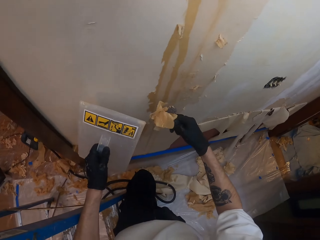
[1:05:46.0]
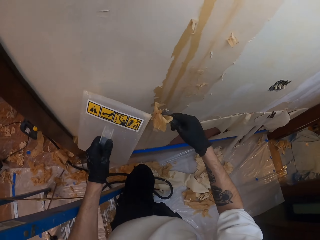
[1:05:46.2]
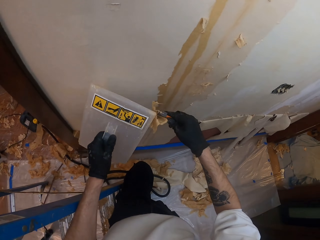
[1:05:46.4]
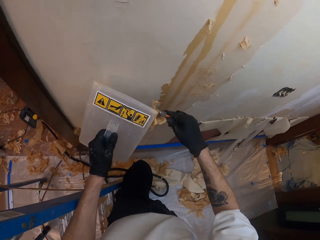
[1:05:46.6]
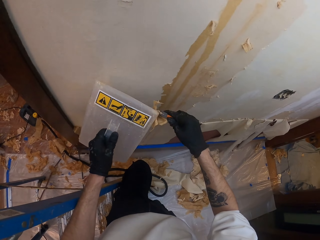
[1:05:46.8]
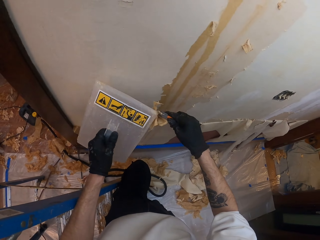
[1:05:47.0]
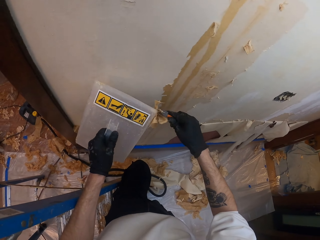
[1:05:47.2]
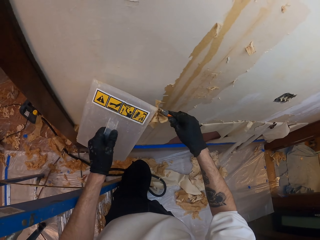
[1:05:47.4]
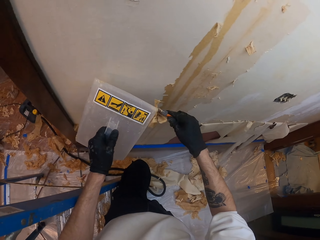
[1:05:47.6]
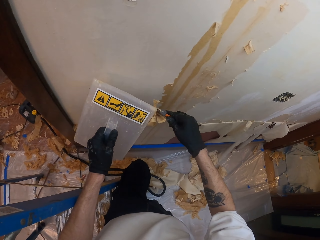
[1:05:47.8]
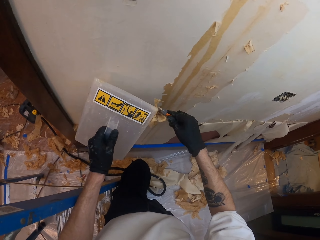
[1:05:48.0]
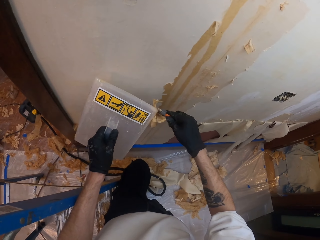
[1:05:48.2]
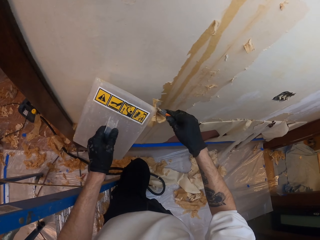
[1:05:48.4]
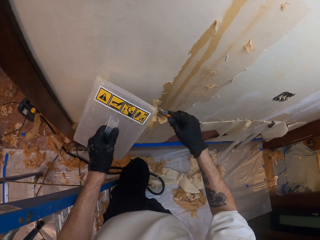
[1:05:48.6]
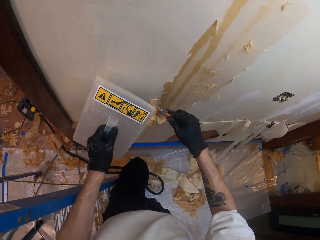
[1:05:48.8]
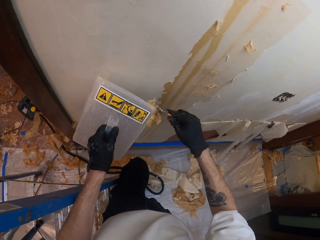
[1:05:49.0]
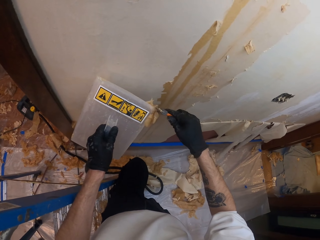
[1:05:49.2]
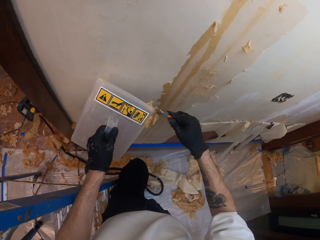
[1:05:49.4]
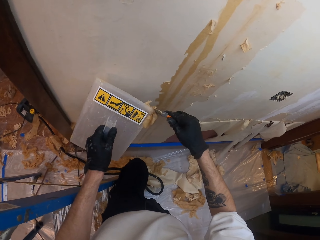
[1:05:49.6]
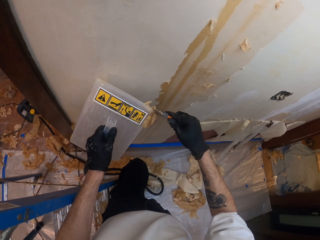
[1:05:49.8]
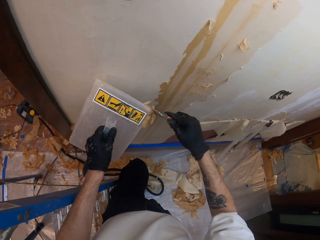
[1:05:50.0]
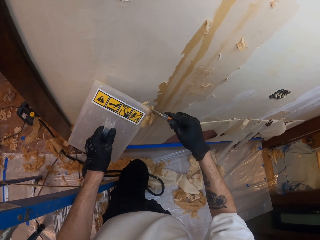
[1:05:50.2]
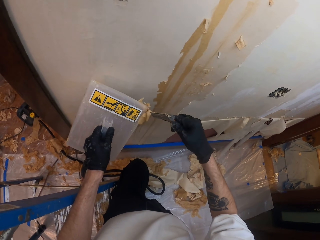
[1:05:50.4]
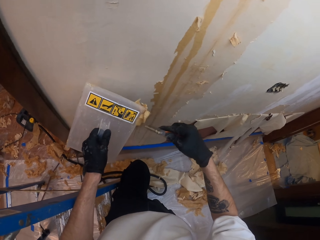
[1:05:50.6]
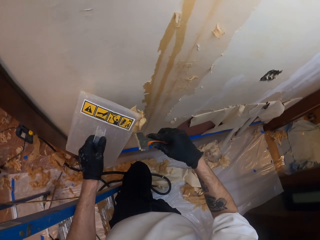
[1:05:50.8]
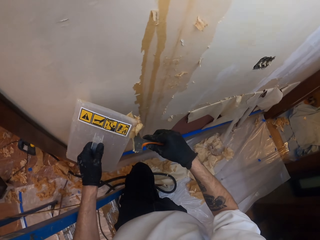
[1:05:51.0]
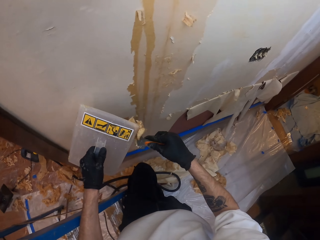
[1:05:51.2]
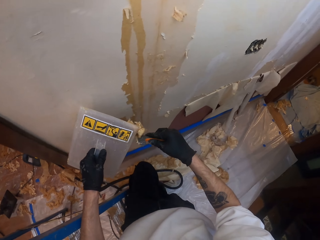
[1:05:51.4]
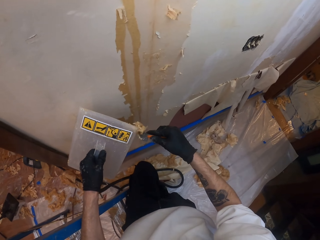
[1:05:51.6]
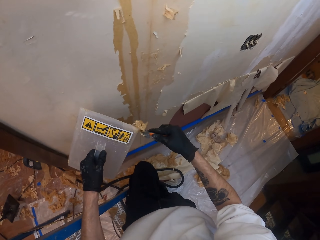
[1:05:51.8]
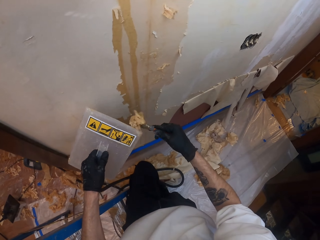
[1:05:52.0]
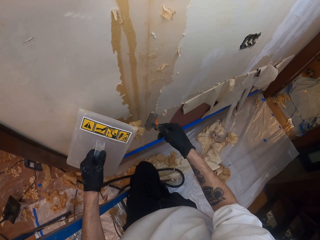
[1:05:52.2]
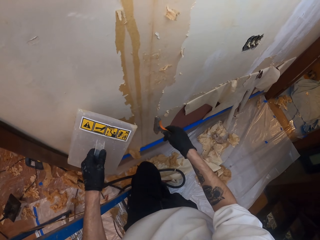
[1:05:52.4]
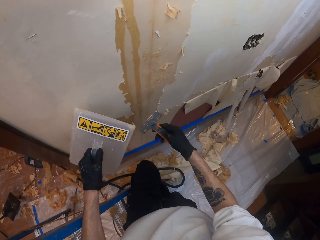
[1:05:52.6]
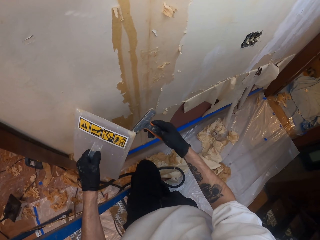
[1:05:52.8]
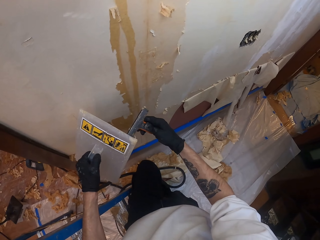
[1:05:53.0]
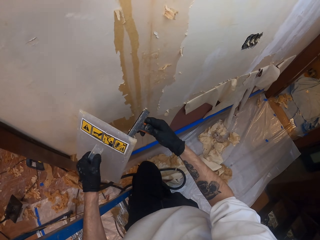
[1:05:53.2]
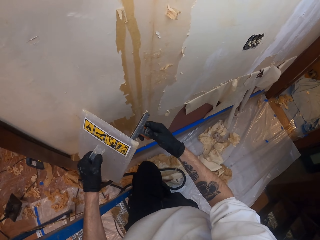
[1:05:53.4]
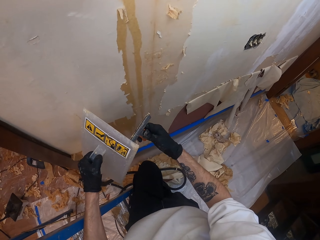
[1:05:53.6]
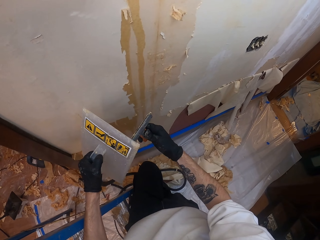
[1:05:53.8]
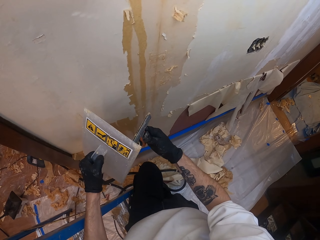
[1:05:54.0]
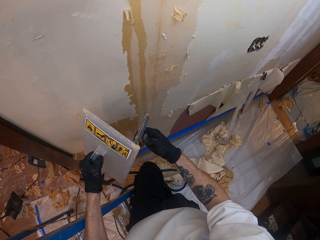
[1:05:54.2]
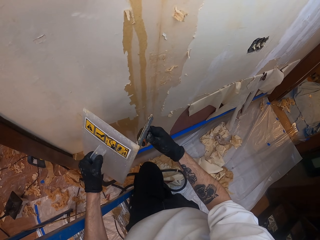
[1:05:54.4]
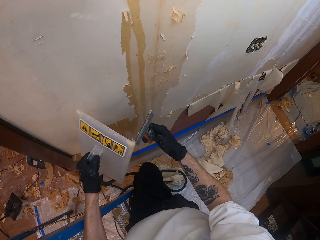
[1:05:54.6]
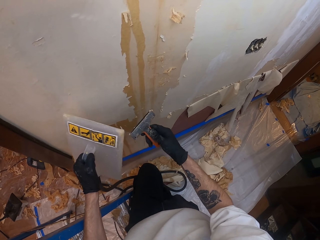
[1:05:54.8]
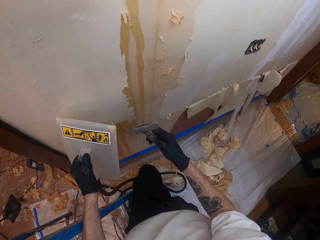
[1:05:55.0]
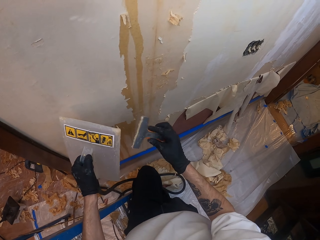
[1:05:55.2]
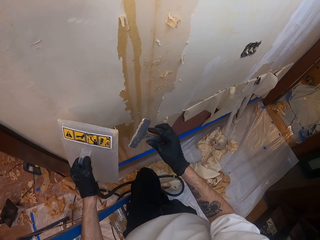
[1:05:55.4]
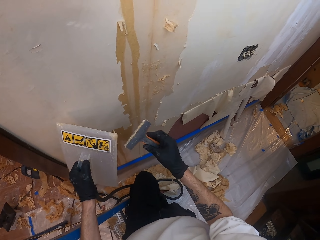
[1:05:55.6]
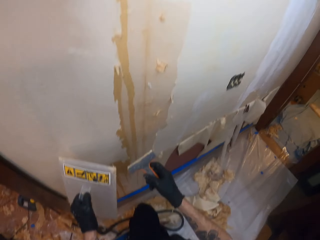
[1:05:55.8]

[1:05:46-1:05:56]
The camera wearer wipes the scraper on the wallpaper steamer.

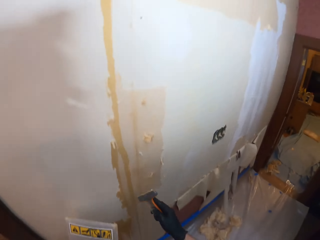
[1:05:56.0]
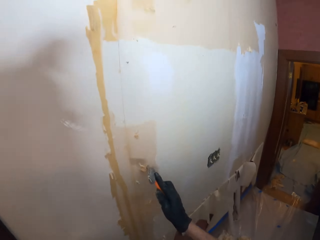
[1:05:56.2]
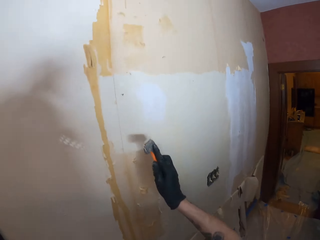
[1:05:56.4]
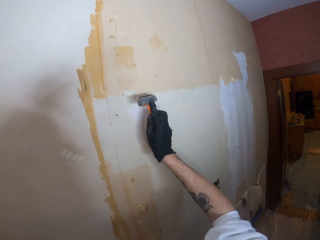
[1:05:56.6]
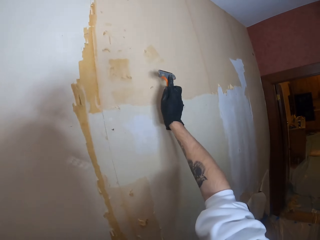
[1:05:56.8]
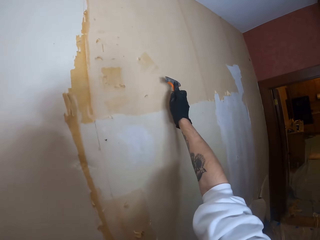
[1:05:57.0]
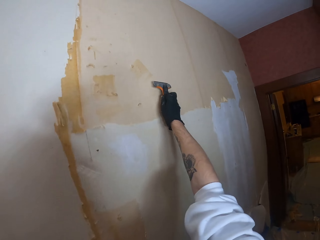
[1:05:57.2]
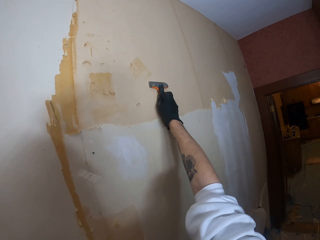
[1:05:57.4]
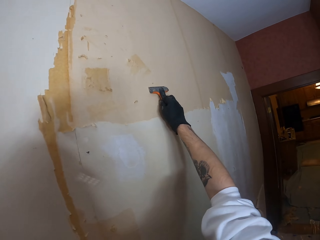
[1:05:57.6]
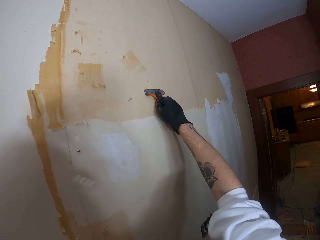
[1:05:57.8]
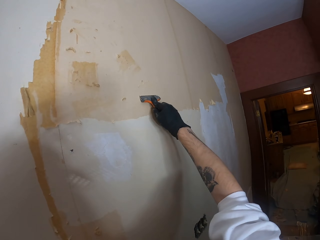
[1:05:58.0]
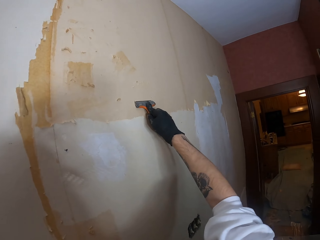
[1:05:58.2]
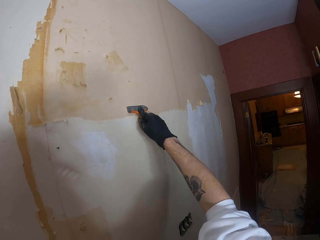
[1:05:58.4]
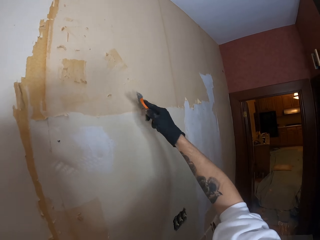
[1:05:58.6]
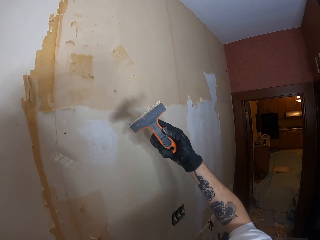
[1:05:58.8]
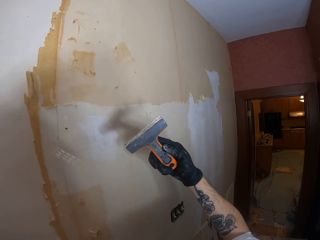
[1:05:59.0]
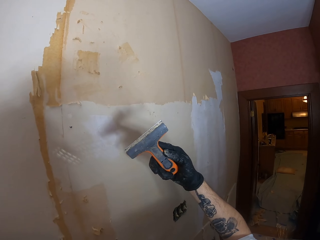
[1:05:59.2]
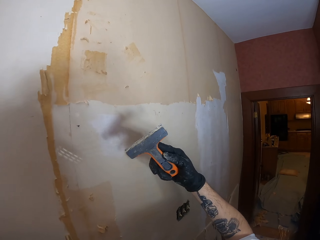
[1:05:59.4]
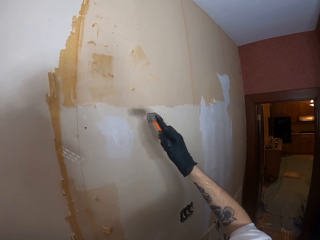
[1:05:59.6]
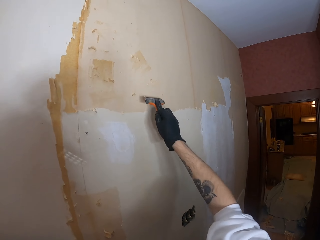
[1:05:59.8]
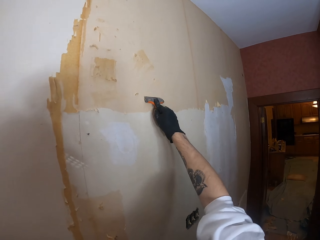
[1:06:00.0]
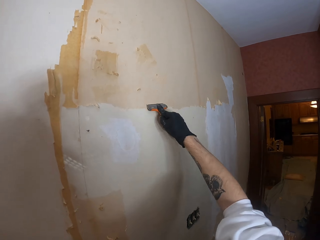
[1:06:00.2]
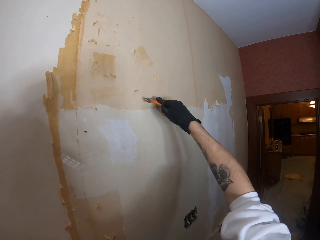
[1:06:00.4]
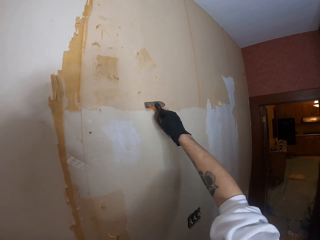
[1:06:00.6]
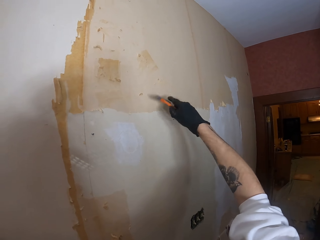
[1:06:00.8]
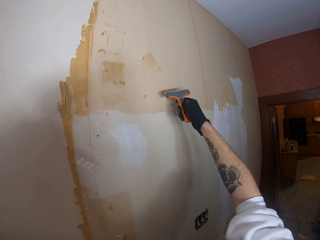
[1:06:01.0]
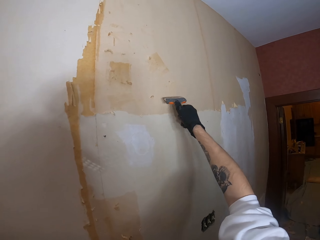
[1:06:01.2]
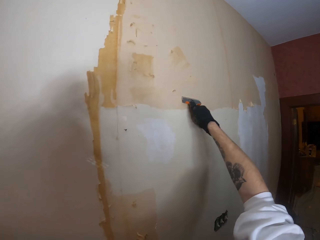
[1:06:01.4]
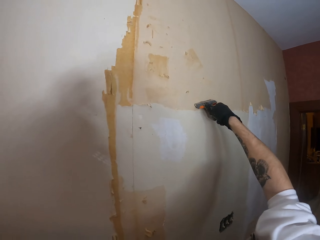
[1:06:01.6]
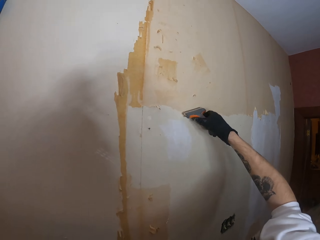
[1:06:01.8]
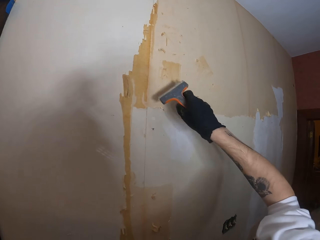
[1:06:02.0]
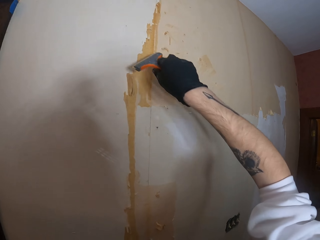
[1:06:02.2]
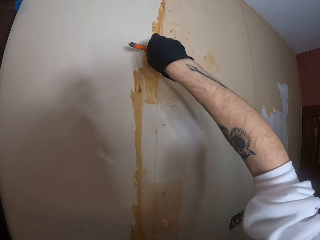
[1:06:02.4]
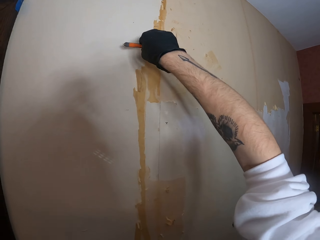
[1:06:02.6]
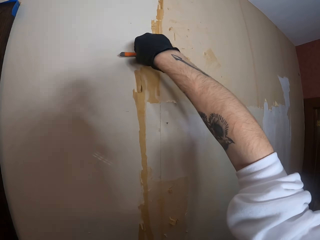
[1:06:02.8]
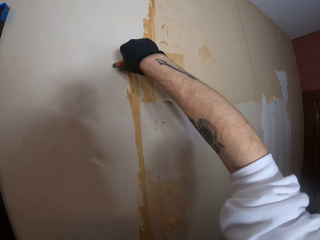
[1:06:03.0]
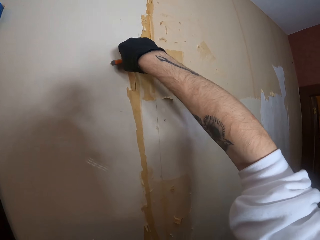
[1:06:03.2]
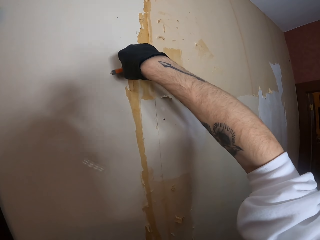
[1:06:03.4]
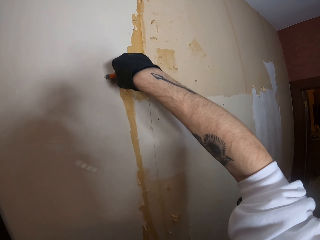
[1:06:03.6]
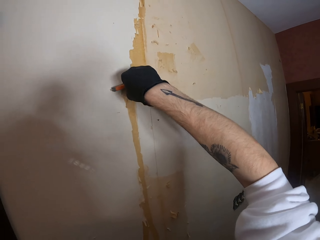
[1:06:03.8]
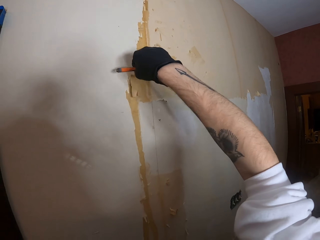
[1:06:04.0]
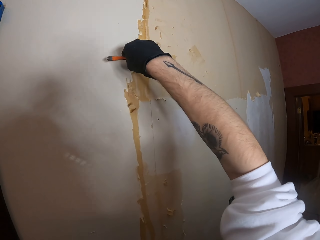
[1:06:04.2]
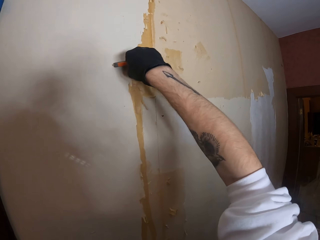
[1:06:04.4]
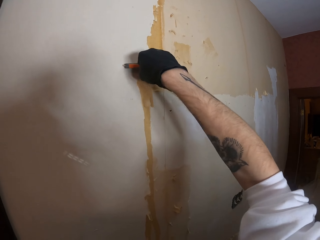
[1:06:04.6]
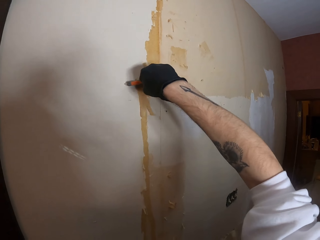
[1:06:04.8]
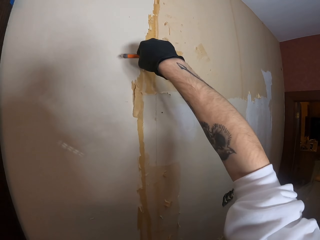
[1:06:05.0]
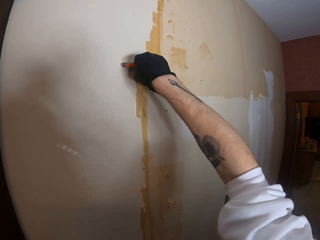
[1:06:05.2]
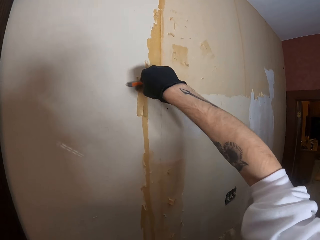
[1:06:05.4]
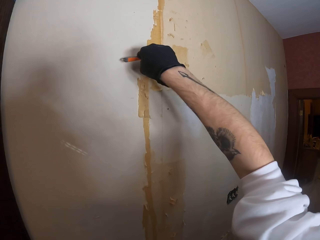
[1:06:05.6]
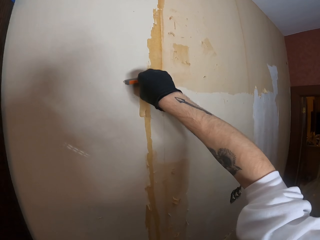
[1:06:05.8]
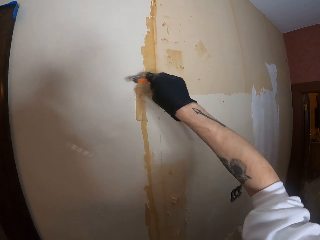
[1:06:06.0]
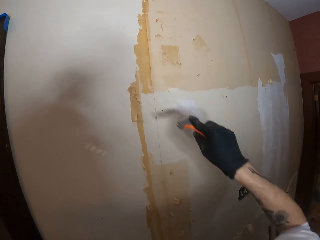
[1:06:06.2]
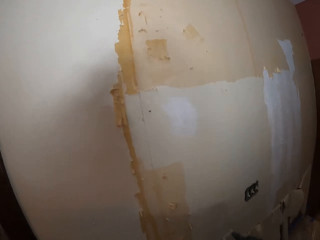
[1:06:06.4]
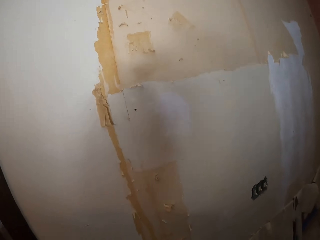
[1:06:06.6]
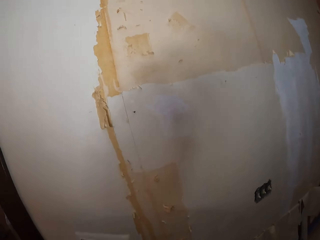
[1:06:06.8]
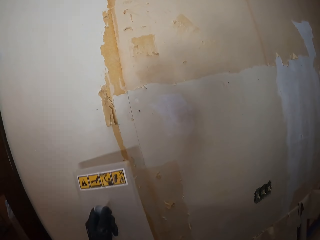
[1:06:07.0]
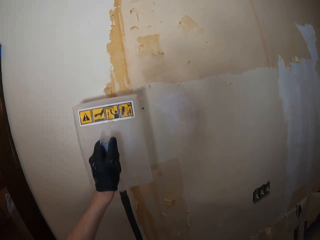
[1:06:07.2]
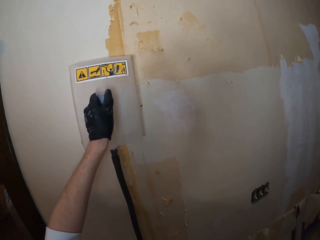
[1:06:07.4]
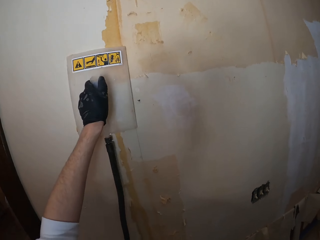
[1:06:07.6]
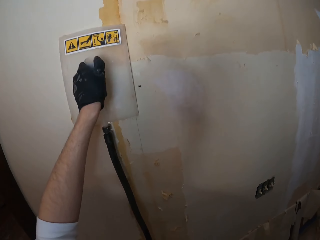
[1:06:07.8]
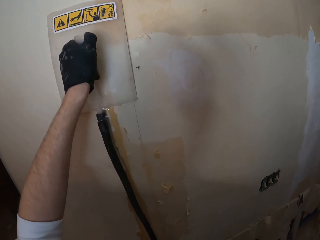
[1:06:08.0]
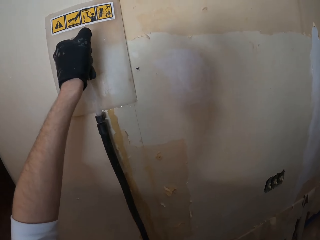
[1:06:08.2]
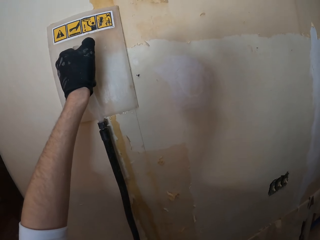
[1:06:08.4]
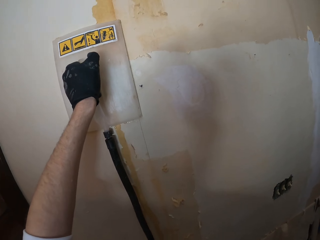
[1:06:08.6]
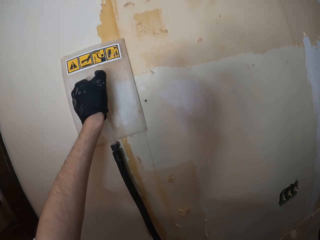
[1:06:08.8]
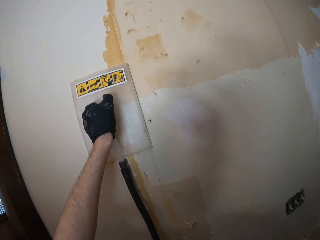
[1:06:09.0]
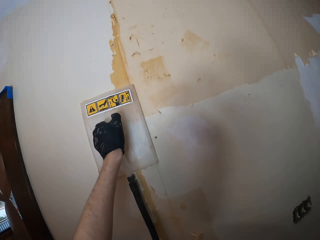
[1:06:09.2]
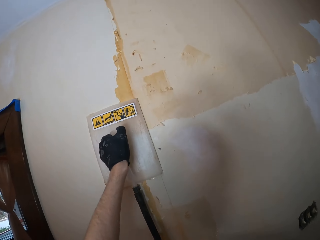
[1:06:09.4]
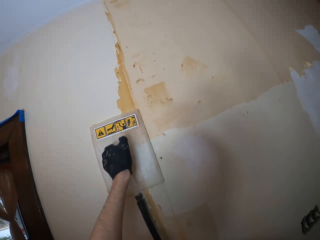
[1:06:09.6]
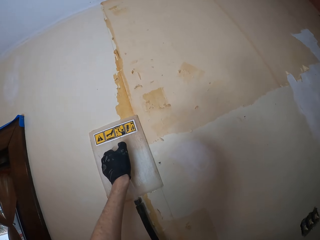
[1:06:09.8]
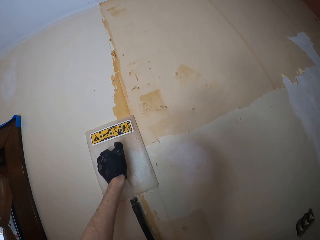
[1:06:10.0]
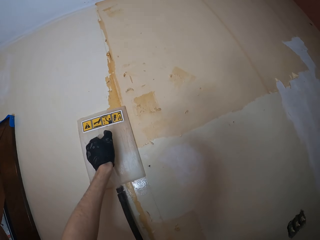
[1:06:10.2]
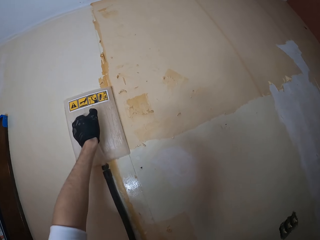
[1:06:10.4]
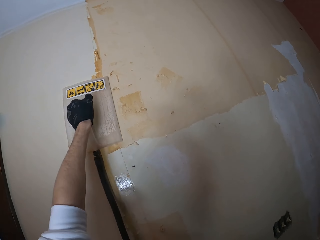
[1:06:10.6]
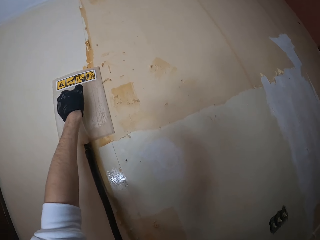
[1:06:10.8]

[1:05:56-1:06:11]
The camera wearer scratches the wall using a scraper. They clean the wall scraper. They scrape the wall. They put the wallpaper steamer on the wall. They smooth the wall.
